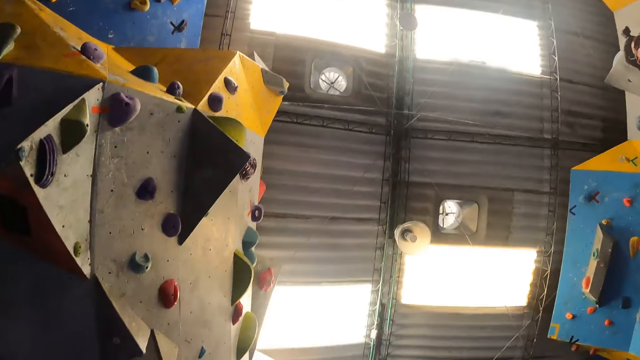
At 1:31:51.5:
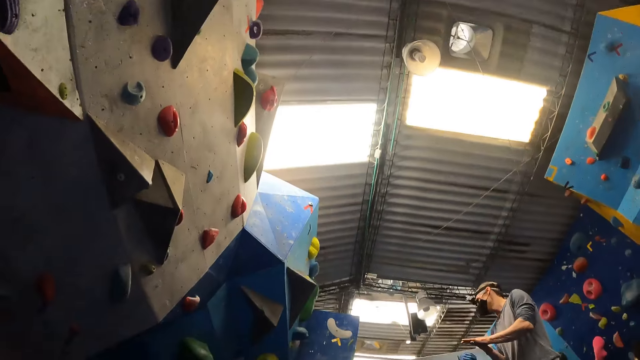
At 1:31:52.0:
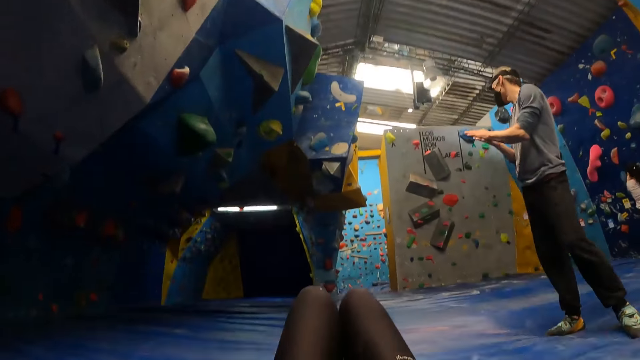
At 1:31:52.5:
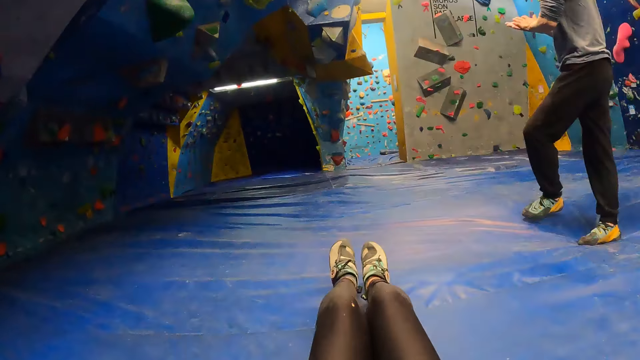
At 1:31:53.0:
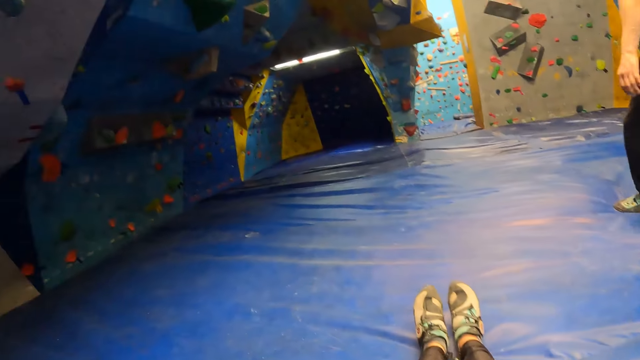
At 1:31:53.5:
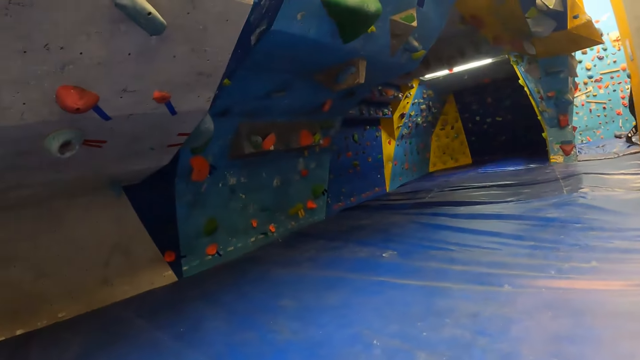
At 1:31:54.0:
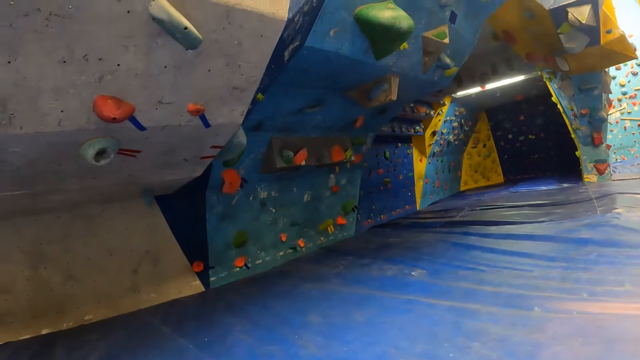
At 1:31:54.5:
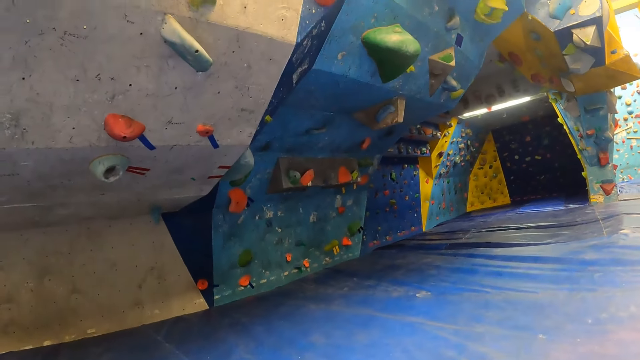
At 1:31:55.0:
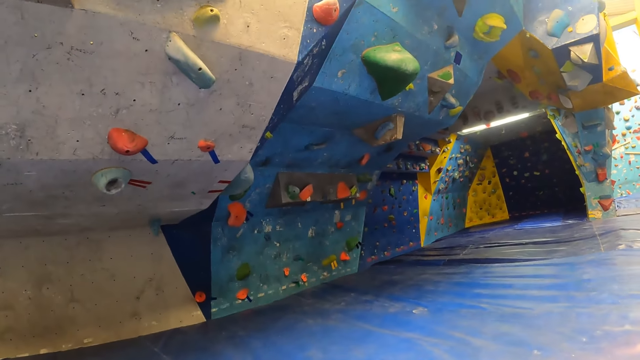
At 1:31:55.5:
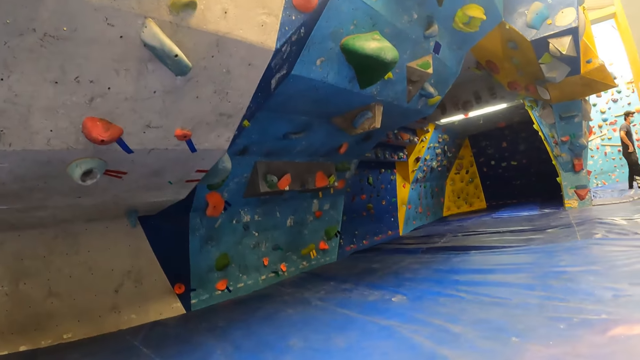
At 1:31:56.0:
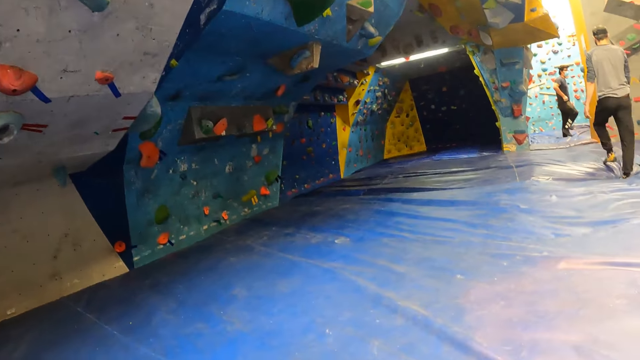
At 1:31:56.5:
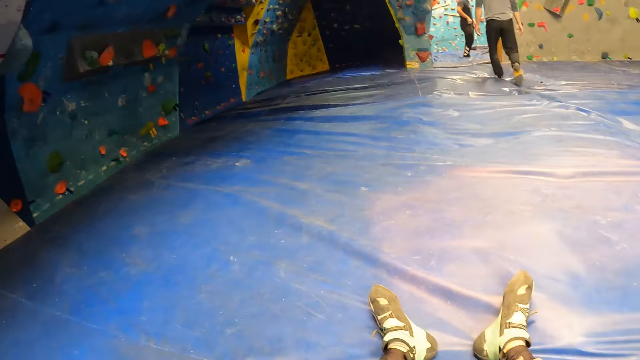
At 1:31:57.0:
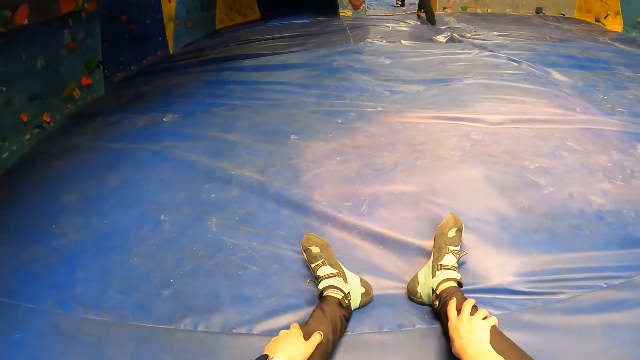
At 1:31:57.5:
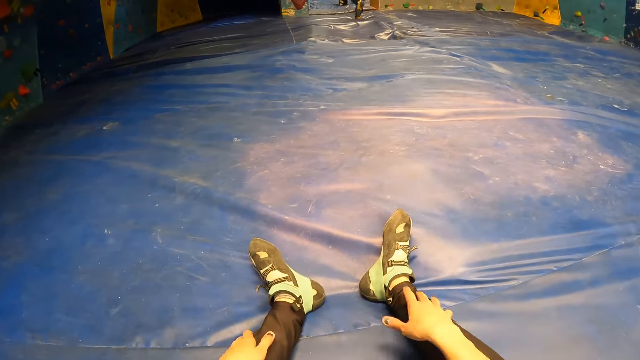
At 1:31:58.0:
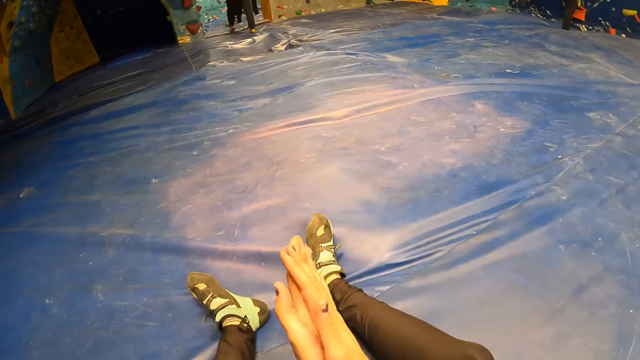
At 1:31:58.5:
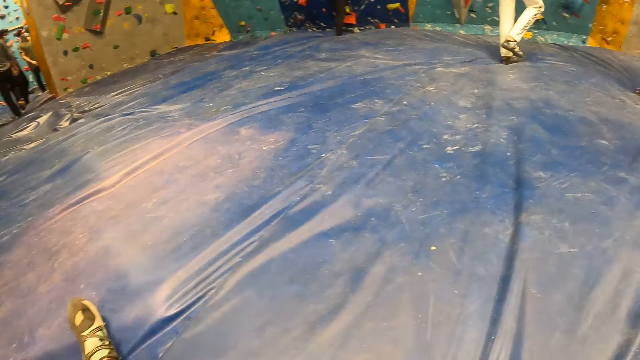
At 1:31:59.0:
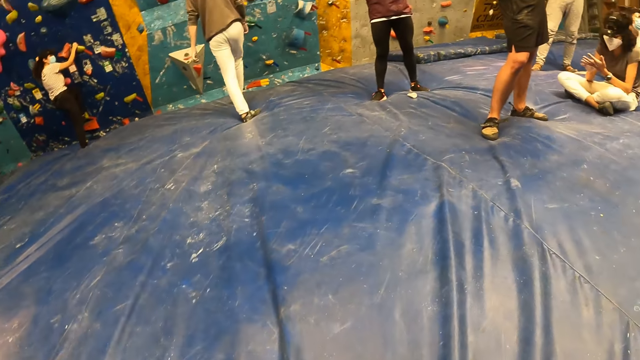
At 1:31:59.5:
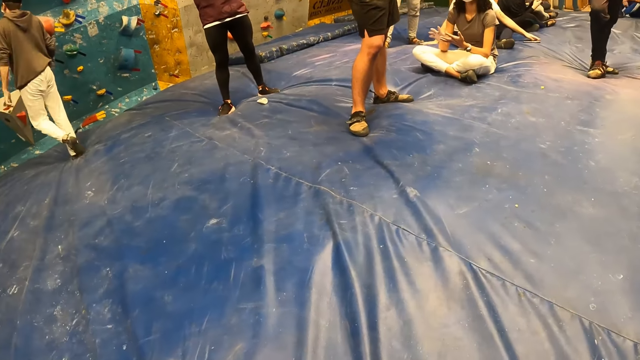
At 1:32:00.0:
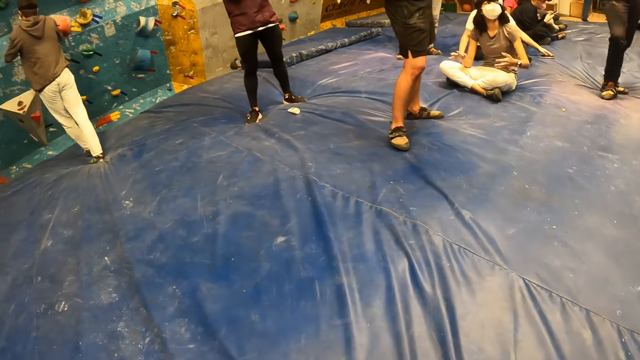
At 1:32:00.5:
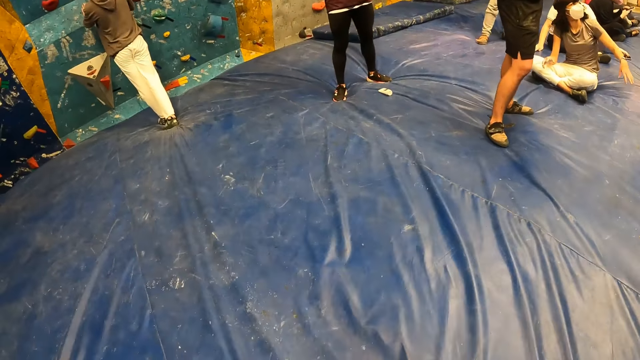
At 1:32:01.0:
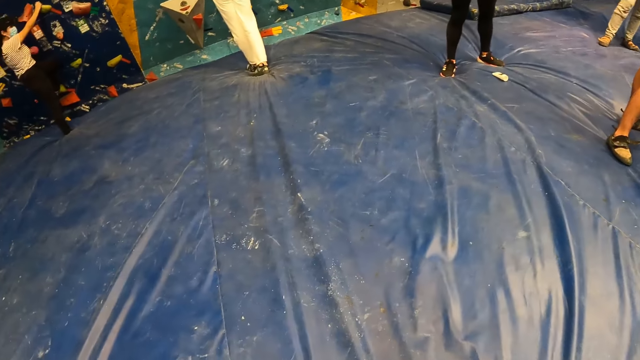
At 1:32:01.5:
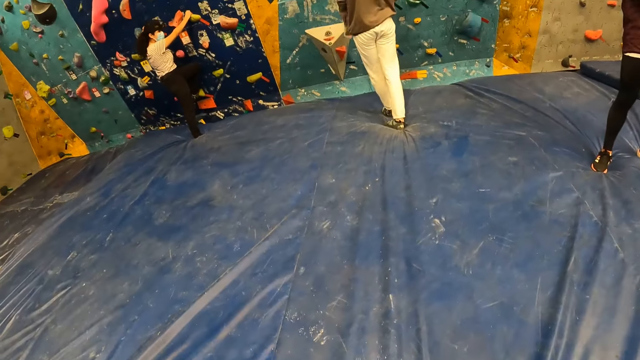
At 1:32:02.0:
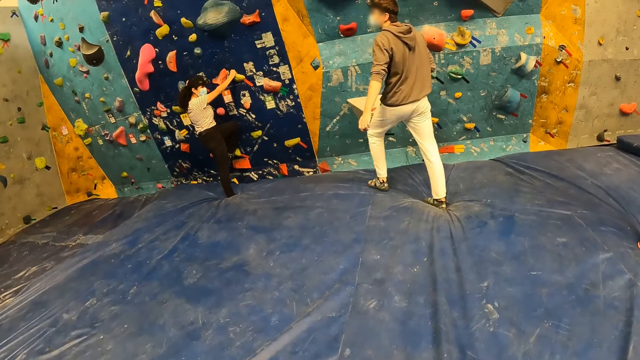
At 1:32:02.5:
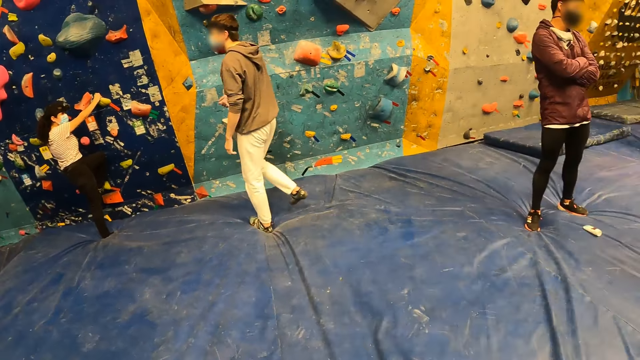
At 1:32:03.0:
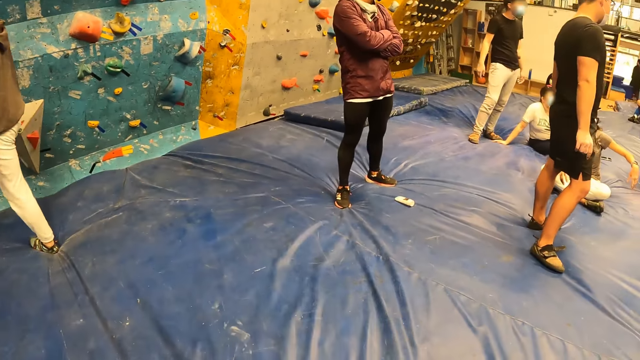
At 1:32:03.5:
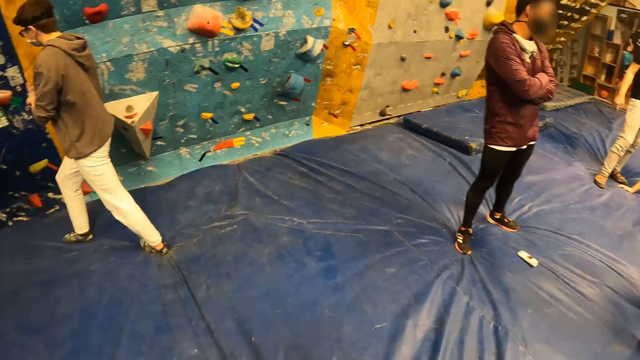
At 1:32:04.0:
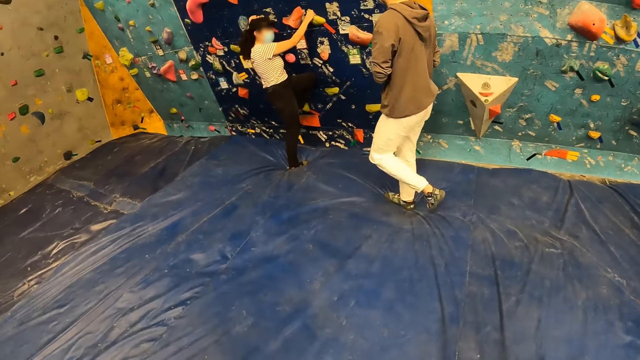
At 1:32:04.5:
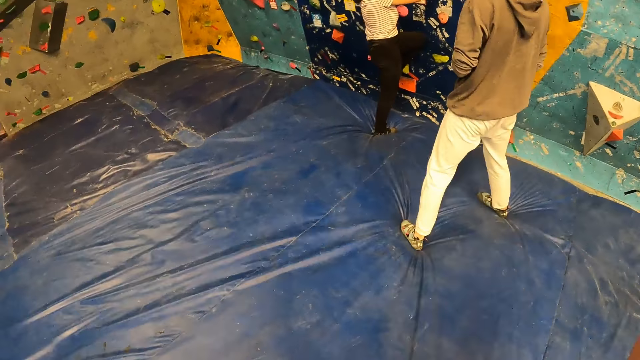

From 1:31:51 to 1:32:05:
The camera wearer sits. They look around. They wipe their hands. They look around. A woman touches a climbing hold with her right hand. The camera wearer stands.

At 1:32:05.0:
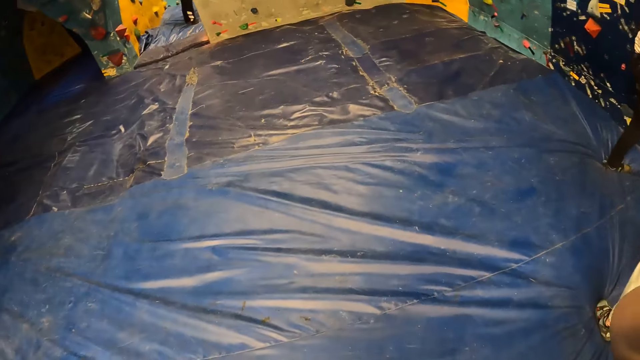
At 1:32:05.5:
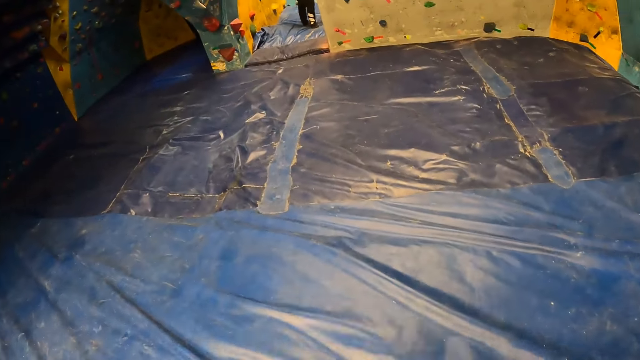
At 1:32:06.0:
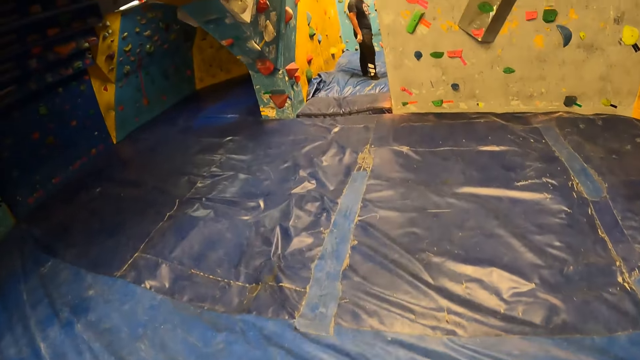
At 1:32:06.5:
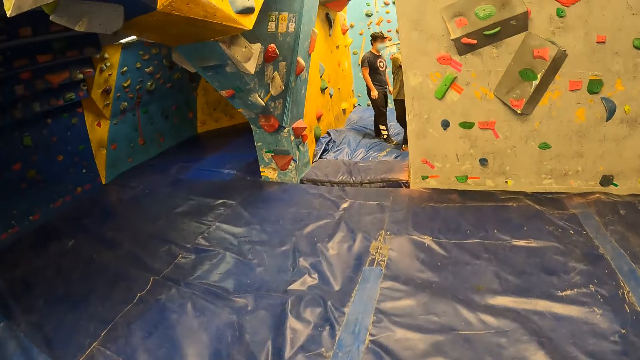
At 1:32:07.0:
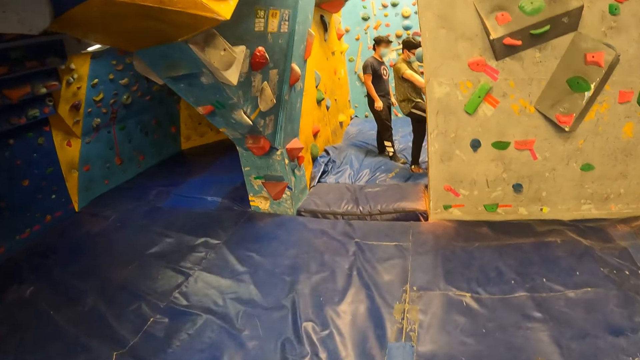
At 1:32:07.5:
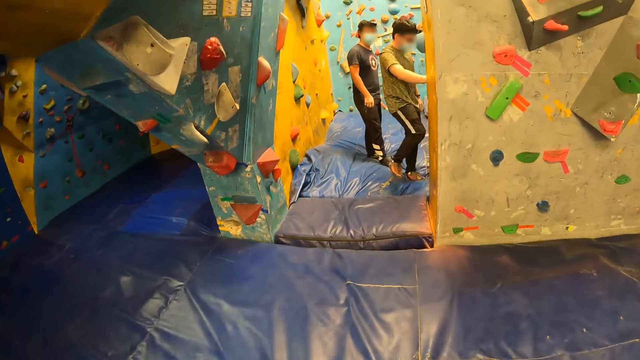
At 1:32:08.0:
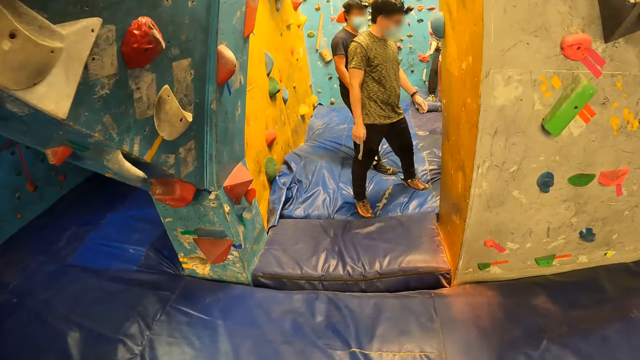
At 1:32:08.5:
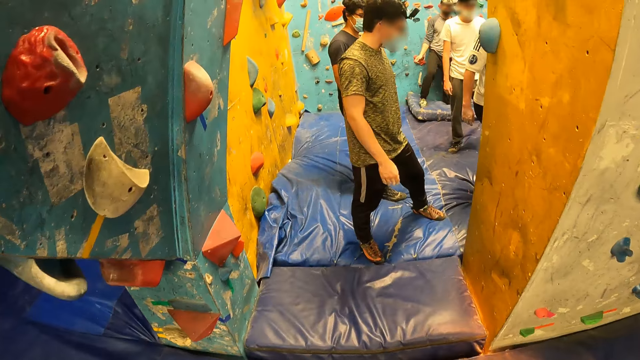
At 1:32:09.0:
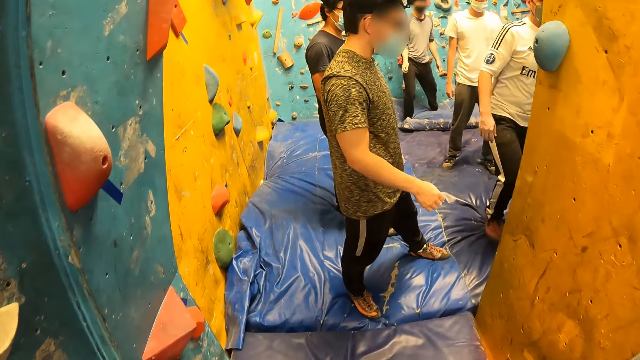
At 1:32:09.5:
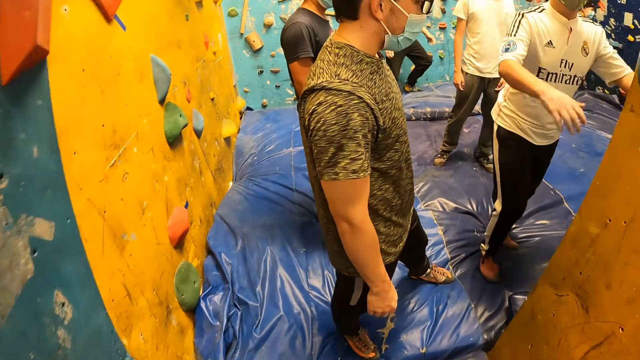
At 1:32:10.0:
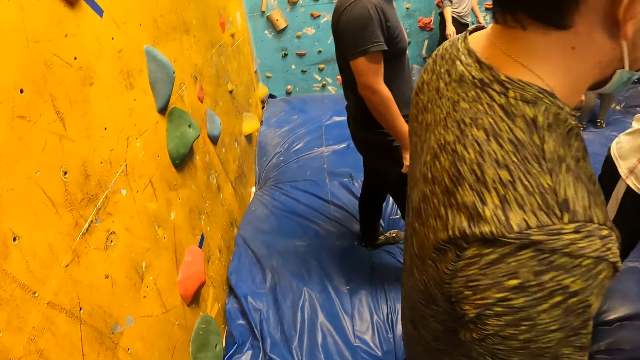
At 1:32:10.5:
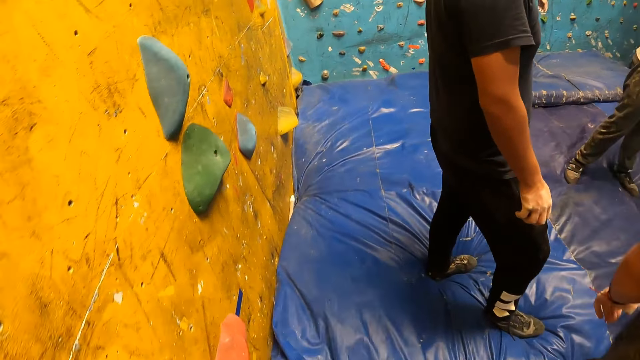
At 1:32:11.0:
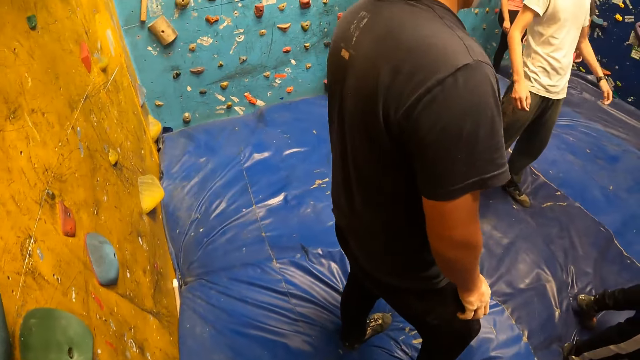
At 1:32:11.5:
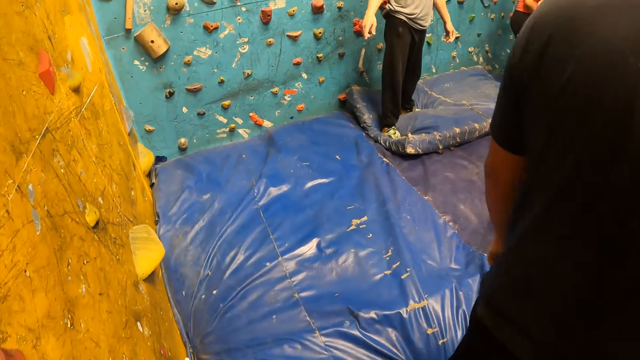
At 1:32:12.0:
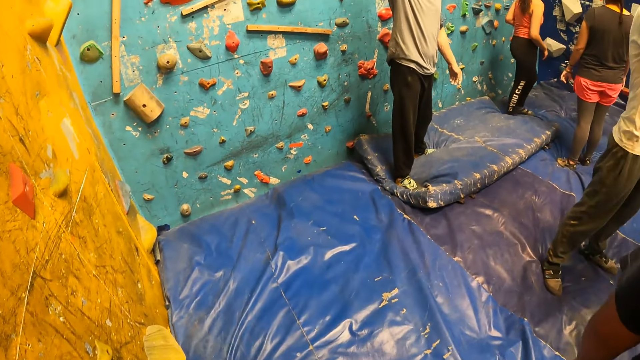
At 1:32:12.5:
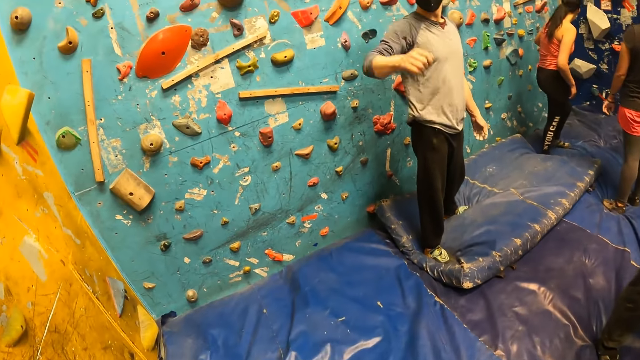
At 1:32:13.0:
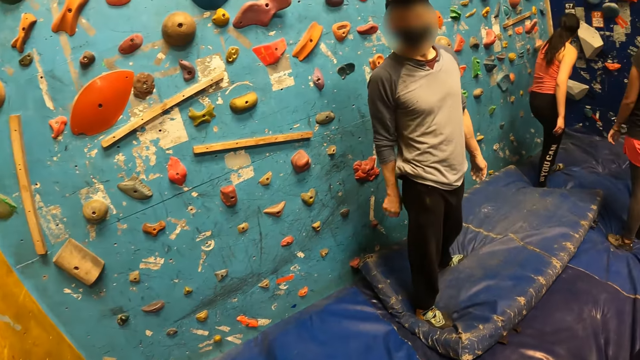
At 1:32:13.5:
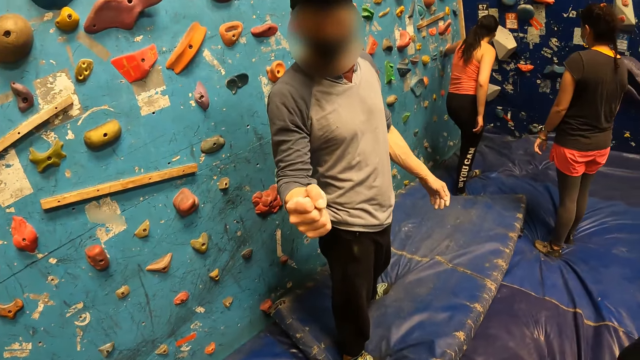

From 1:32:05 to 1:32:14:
The camera wearer walks. They walk into a room. They interact with the man.
